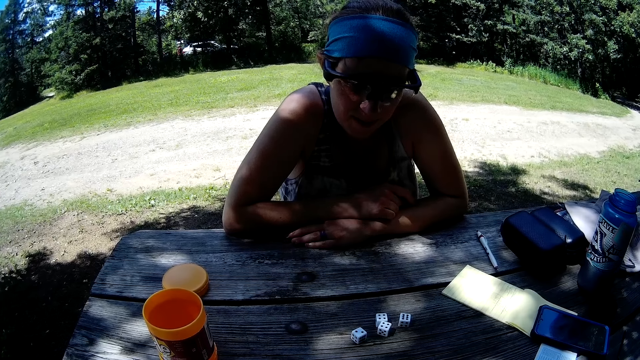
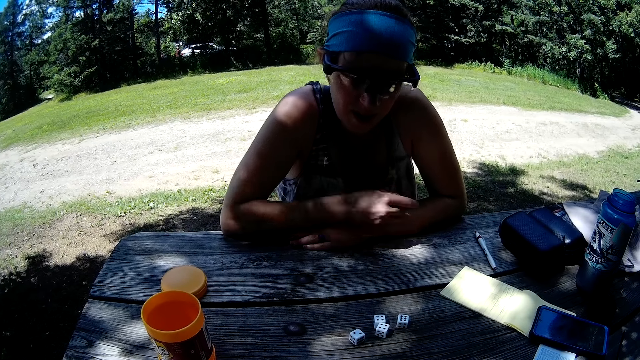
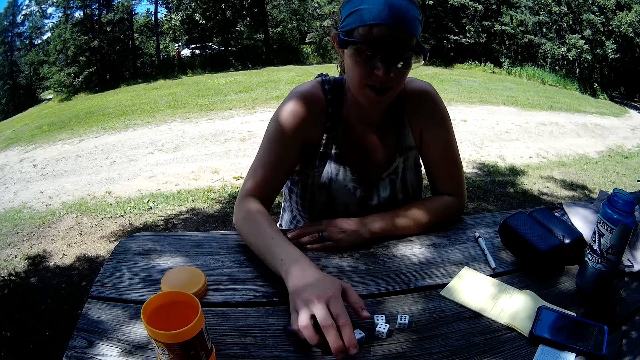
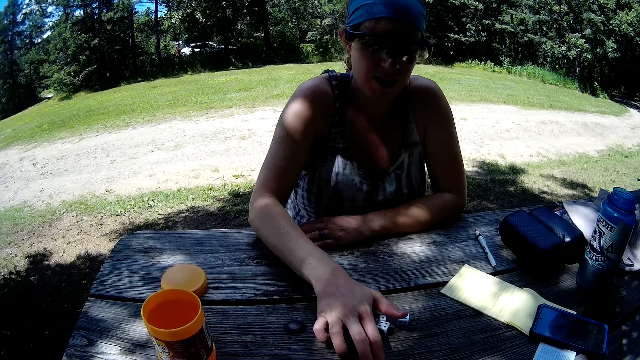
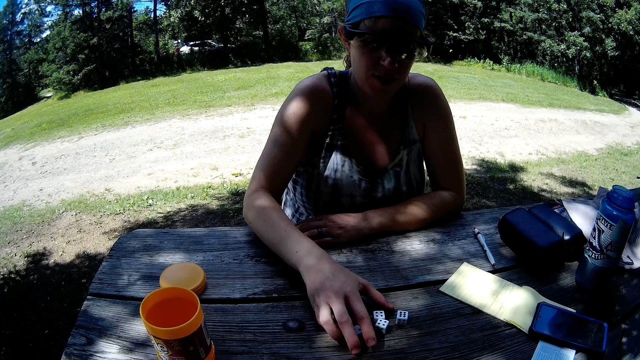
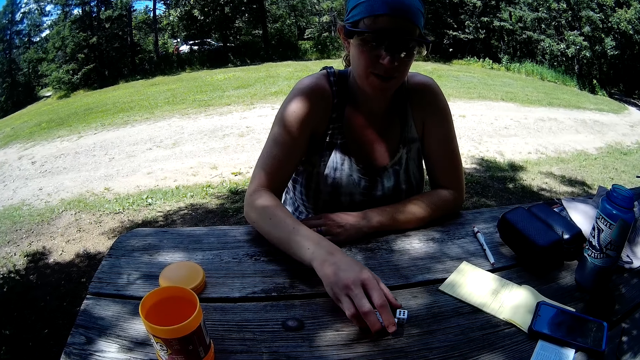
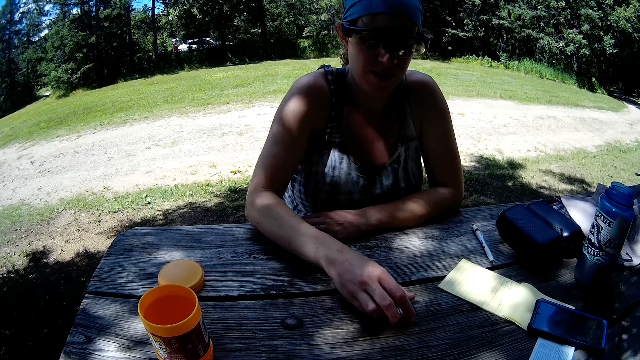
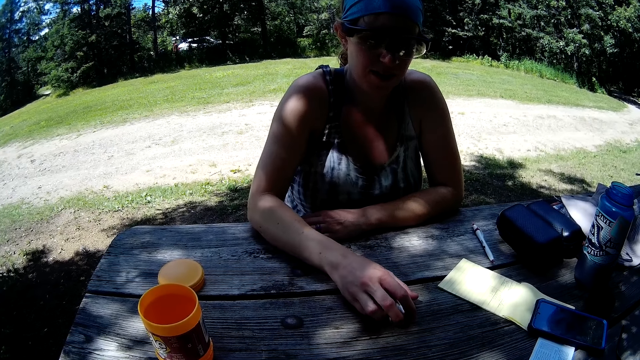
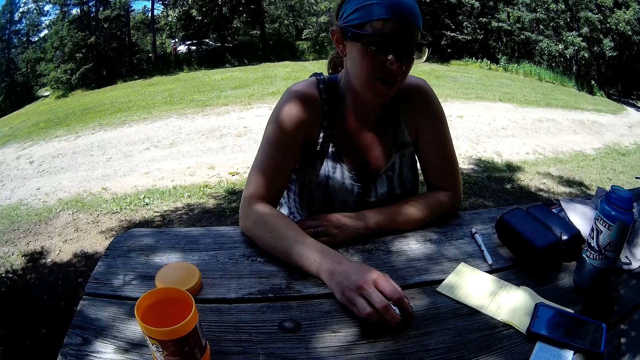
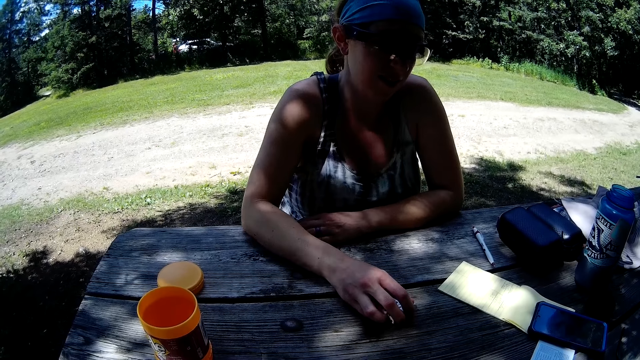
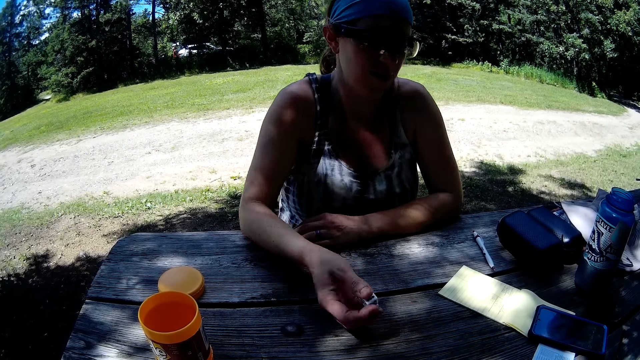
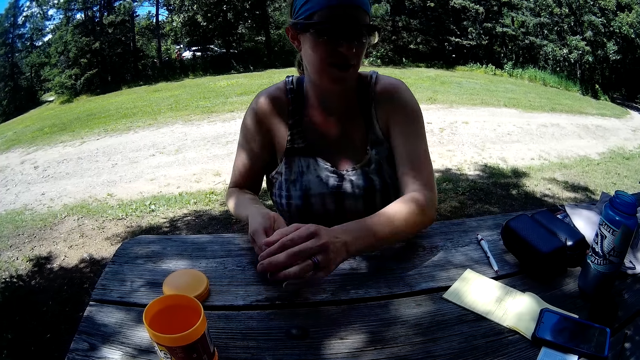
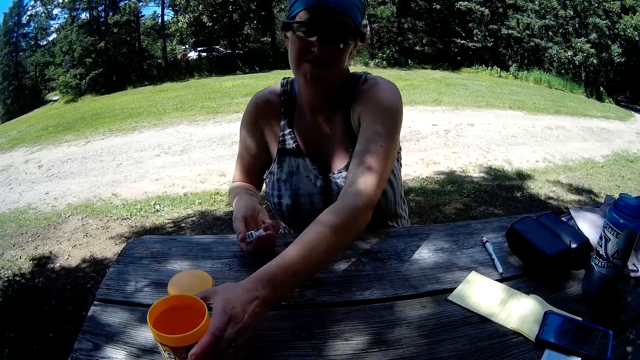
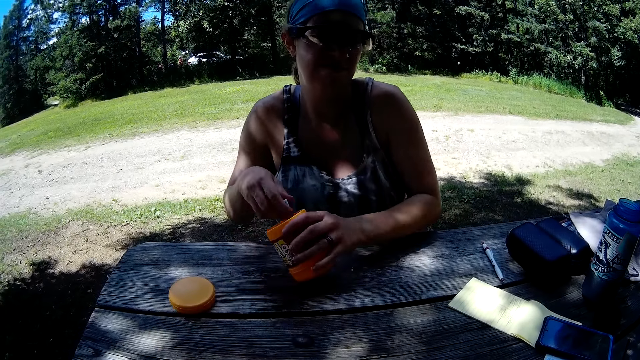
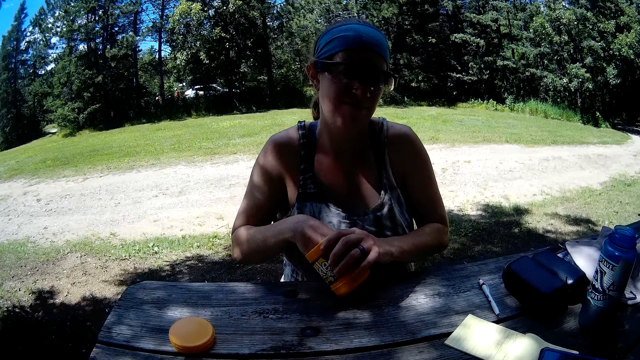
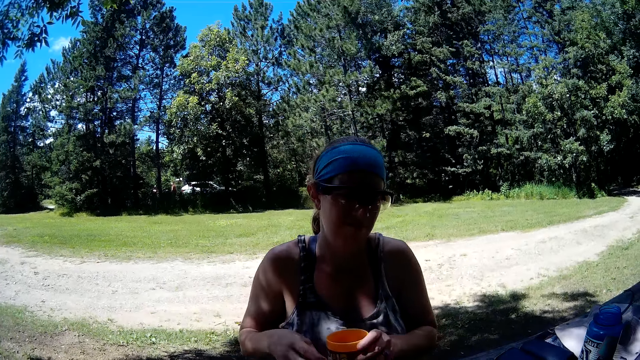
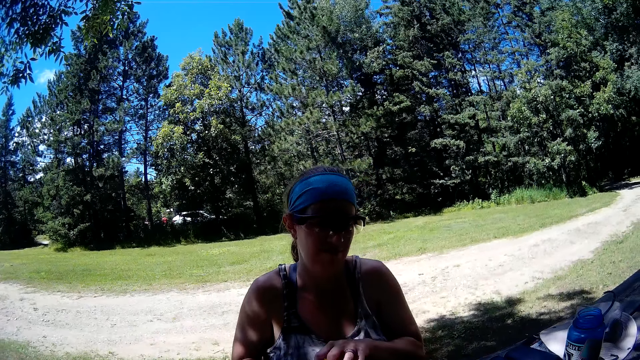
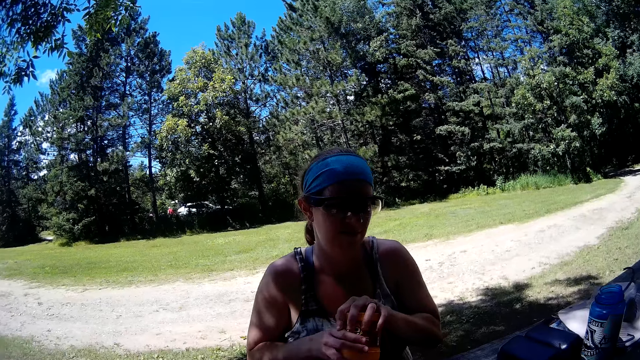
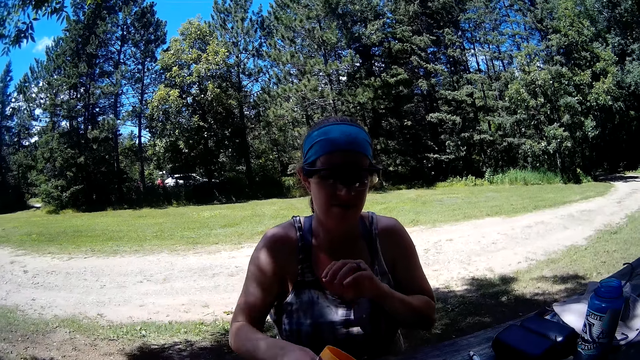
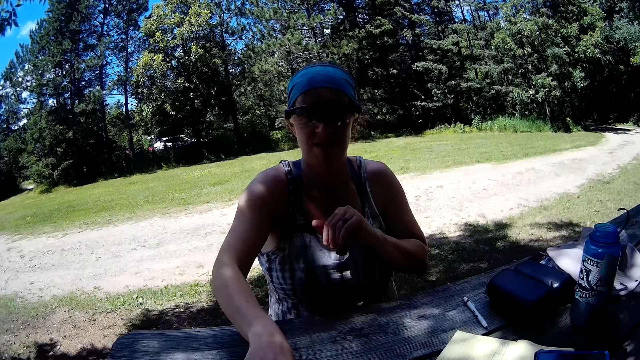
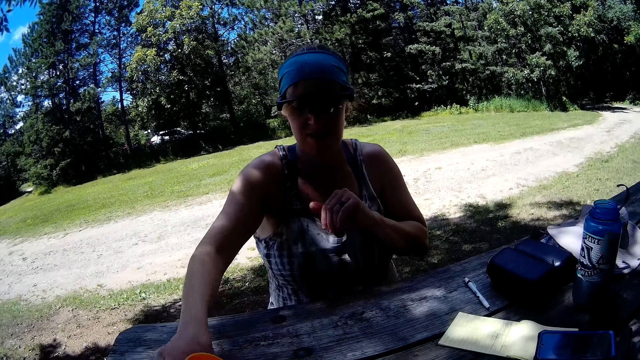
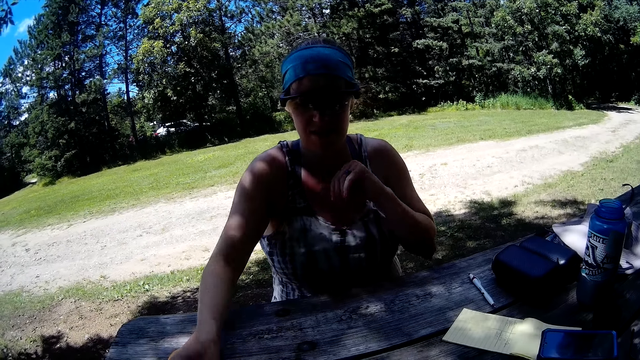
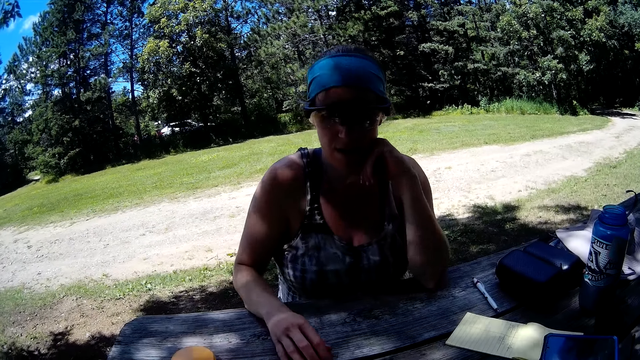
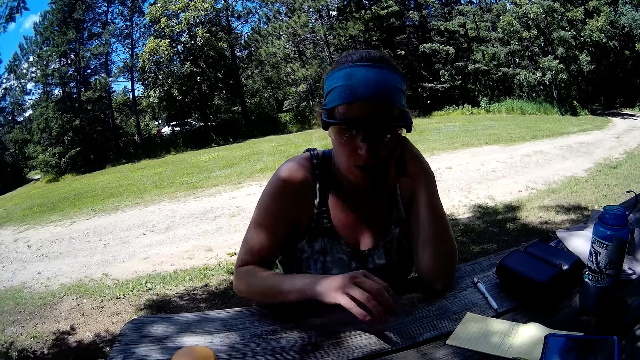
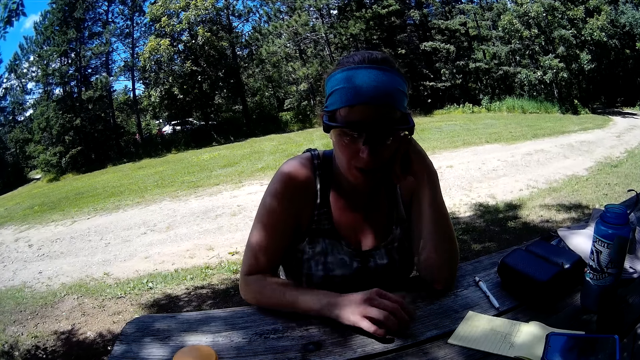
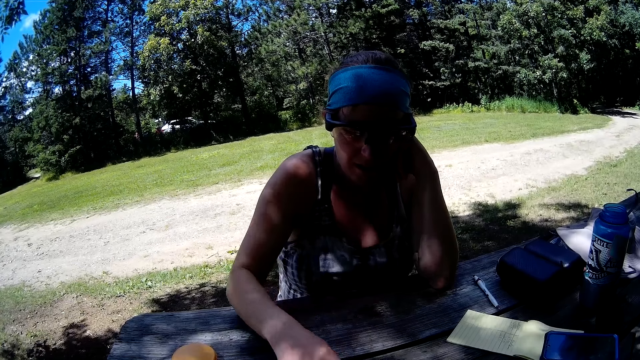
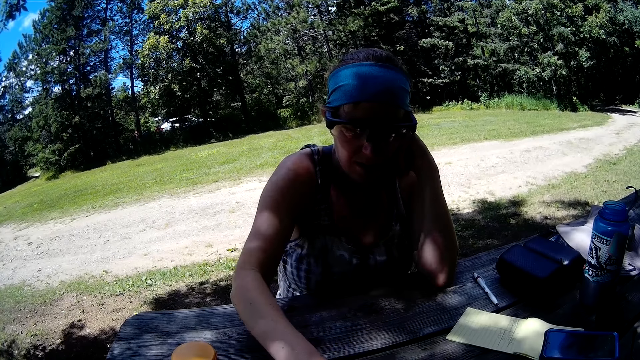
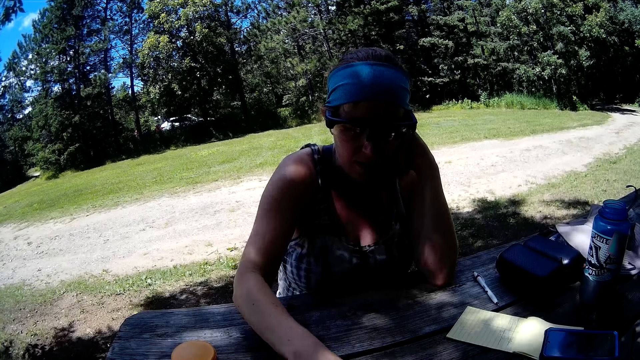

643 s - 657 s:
A woman takes the cubes from the table. She takes the container from the table, puts the cubes in the container, shakes the container, and pours the cubes from the container on the table.

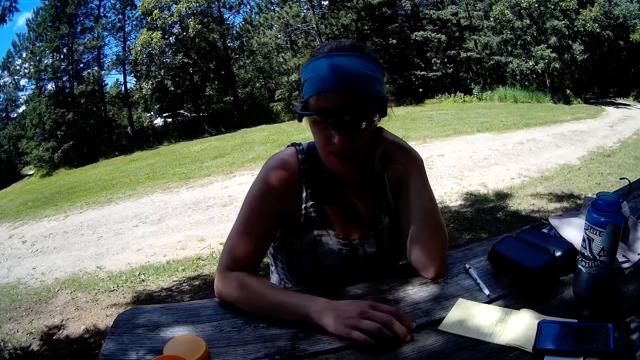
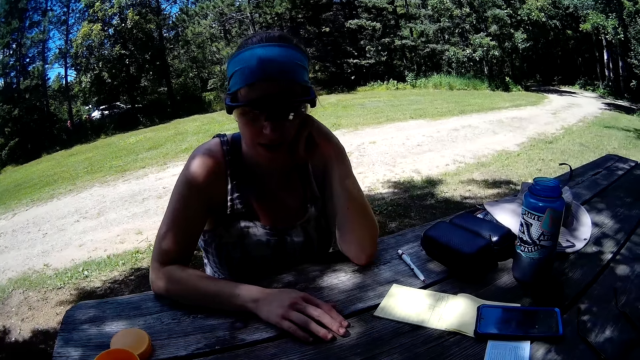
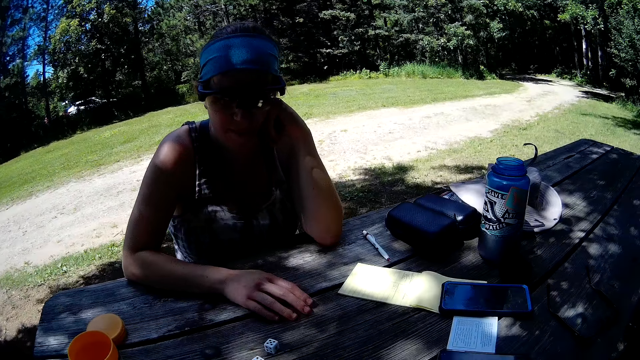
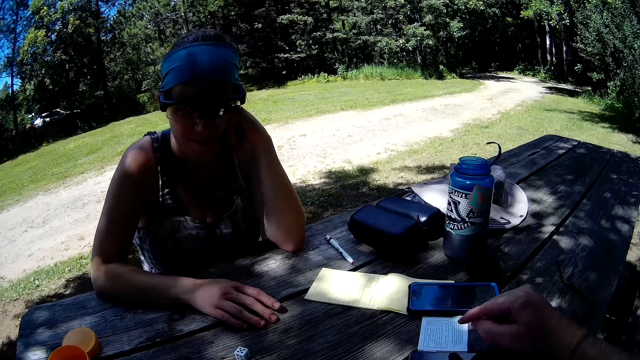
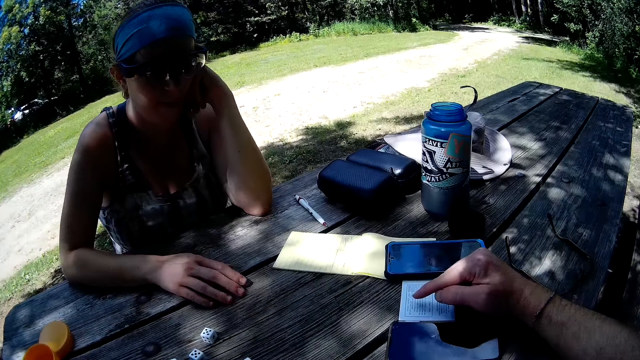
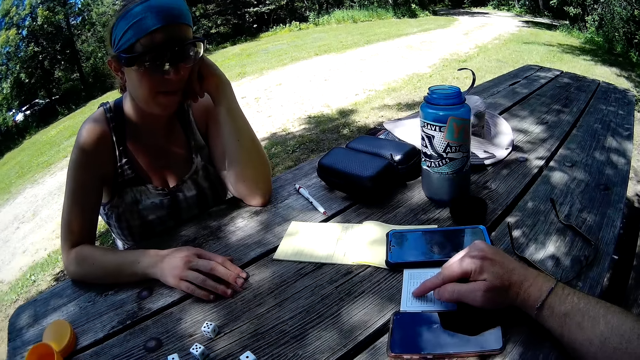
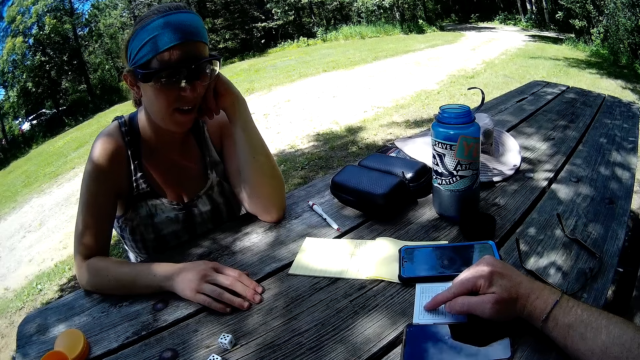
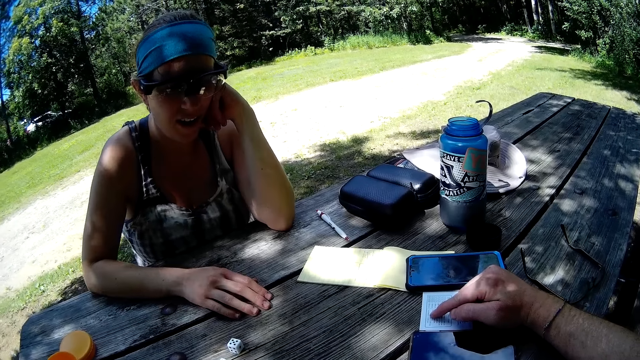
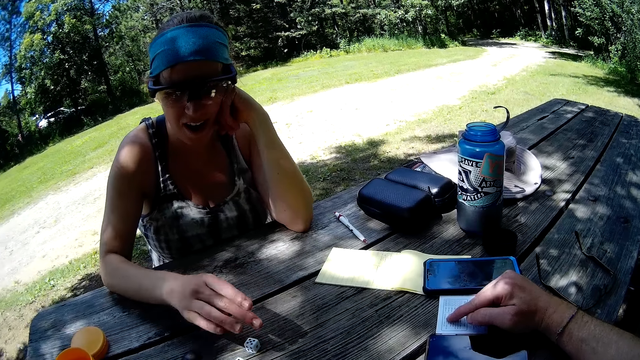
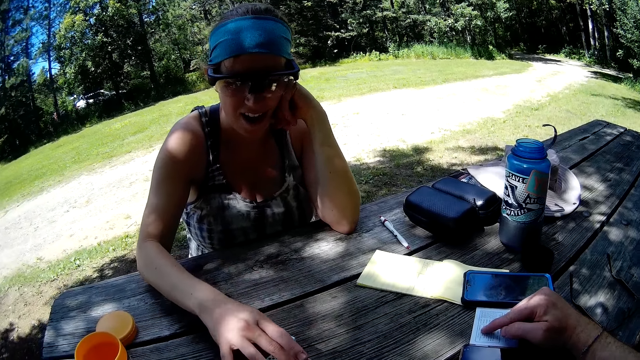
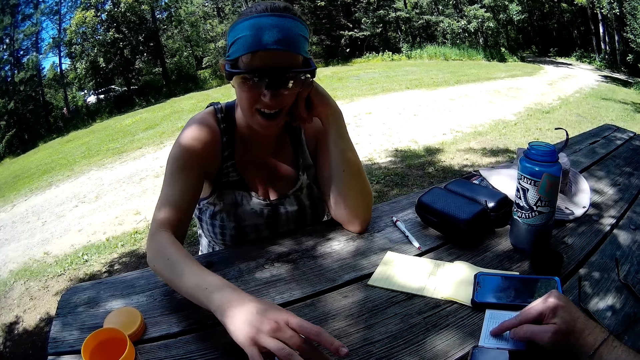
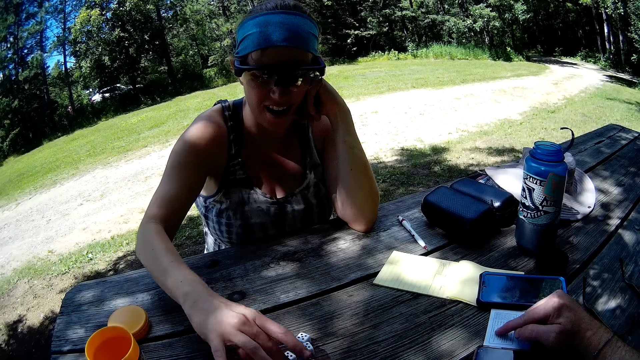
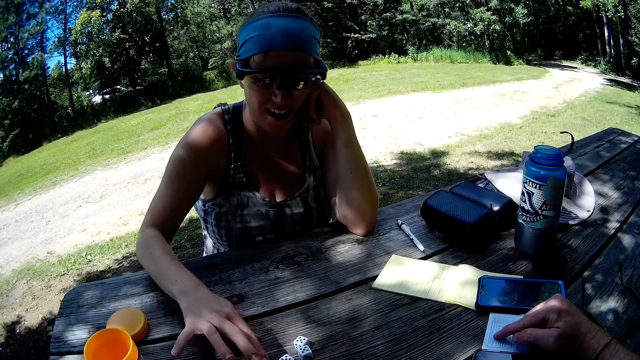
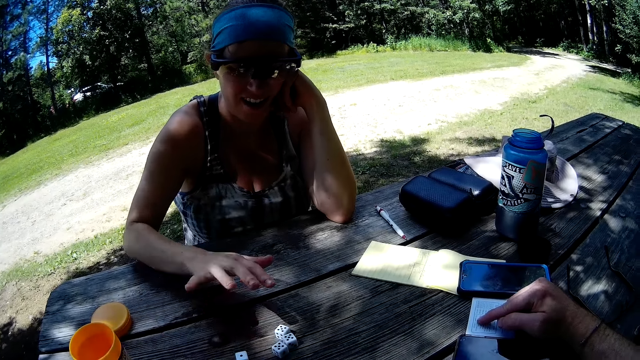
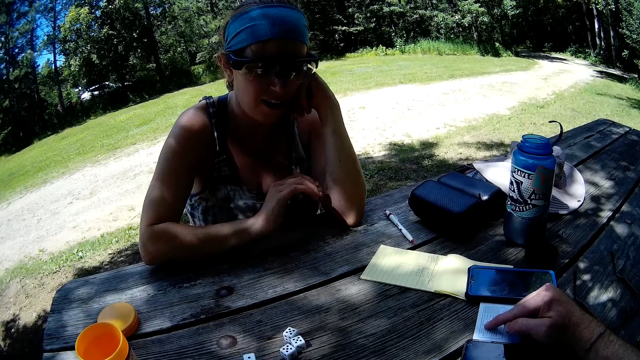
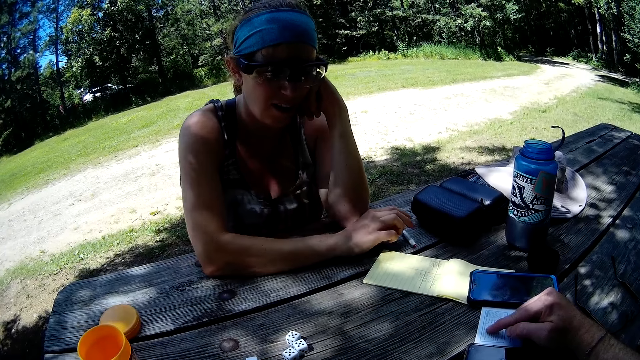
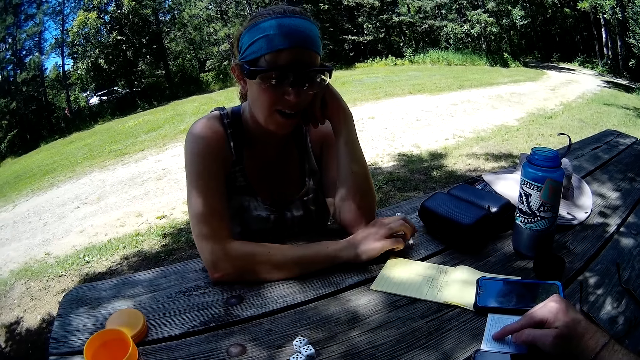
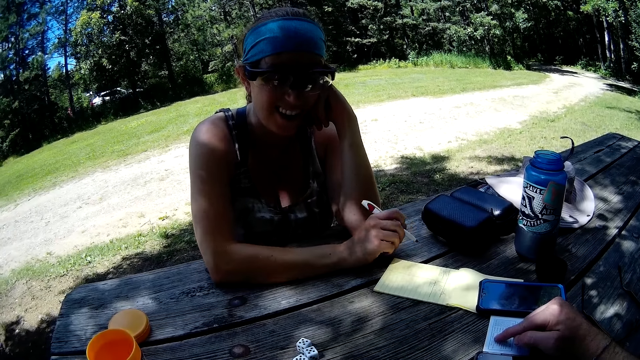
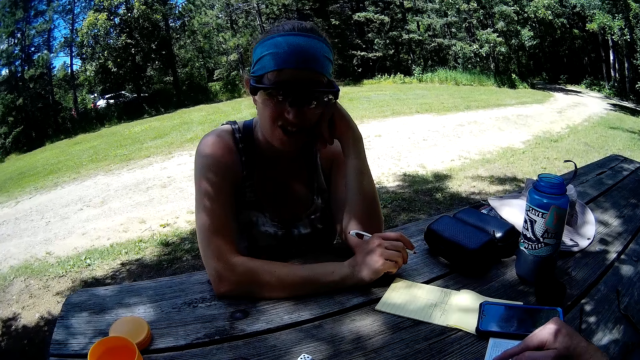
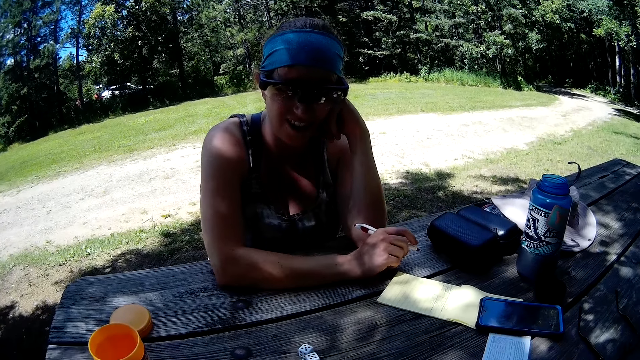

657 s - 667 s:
The camera wearer points to a paper on the table. The woman moves the cubes on the table. She collects the cubes and takes the pen from the table.
